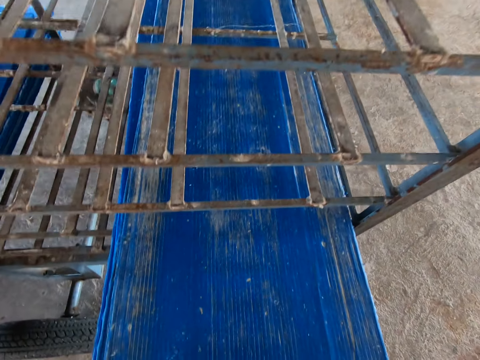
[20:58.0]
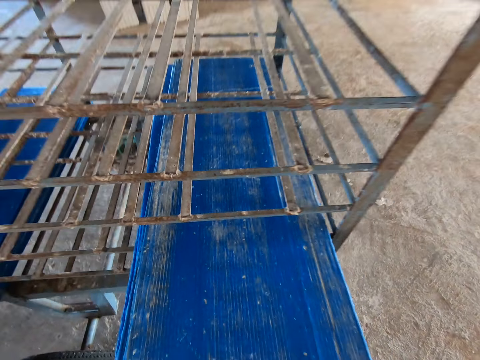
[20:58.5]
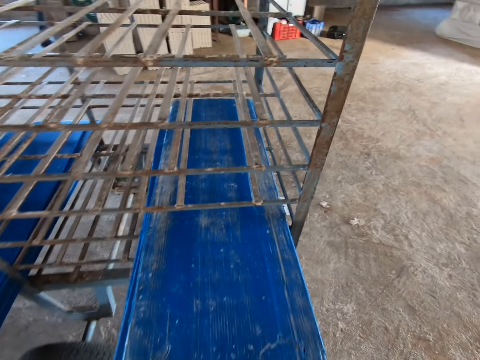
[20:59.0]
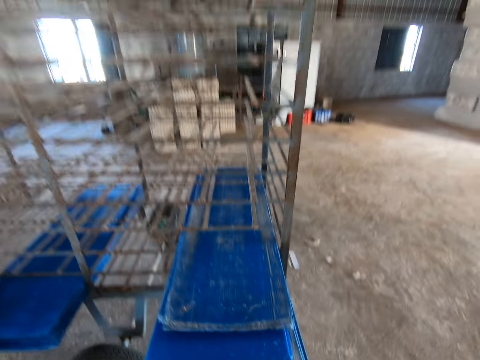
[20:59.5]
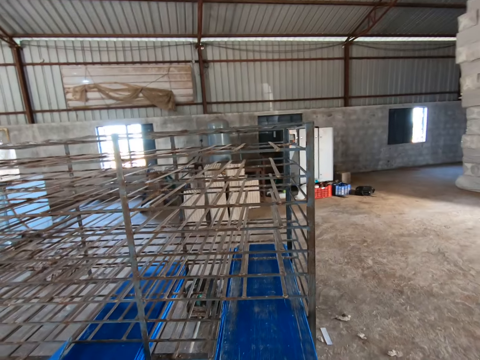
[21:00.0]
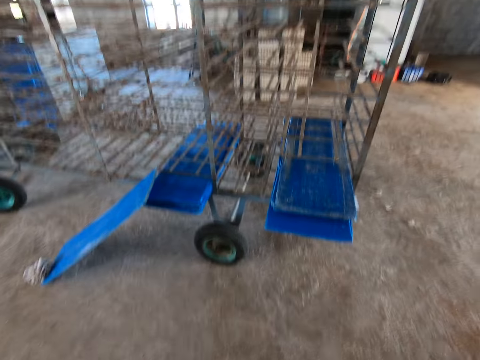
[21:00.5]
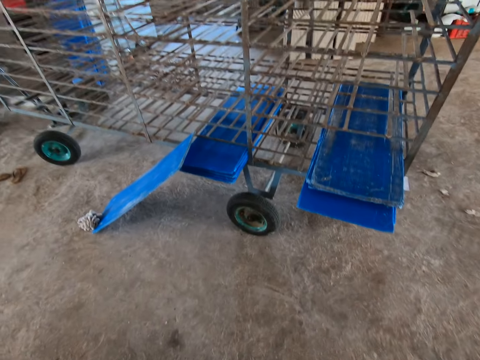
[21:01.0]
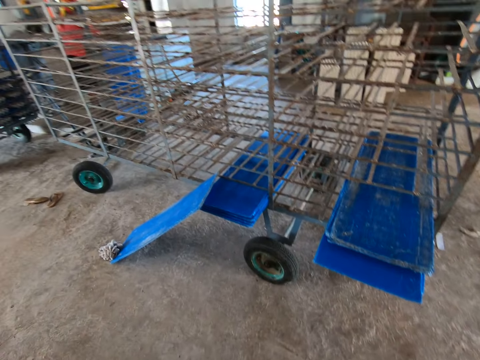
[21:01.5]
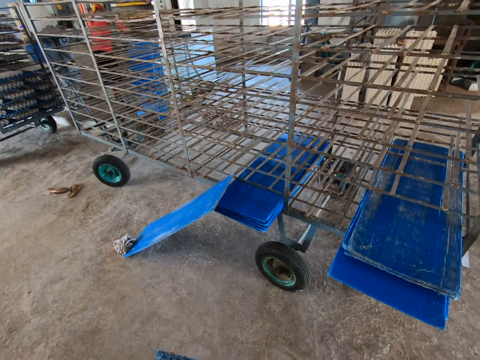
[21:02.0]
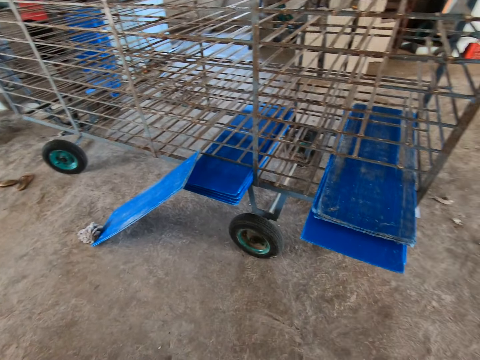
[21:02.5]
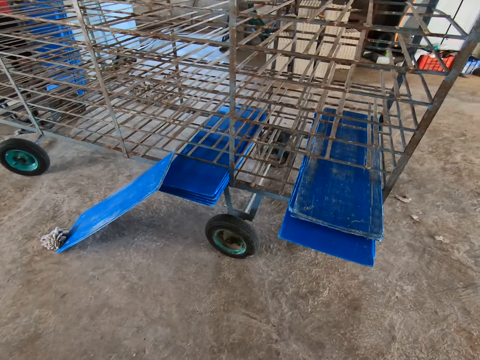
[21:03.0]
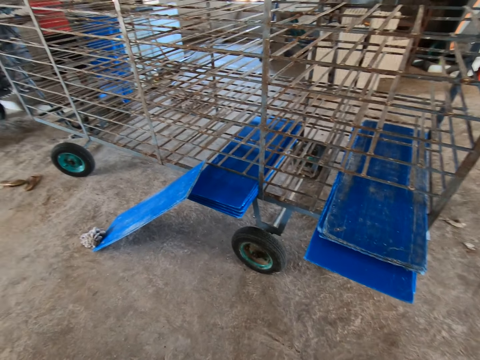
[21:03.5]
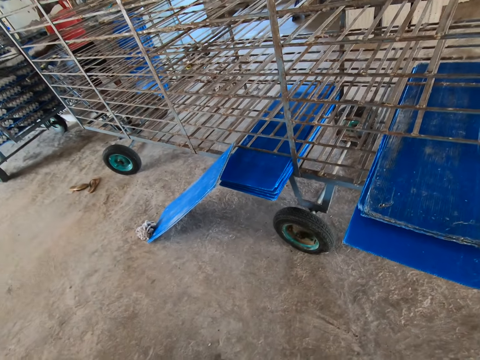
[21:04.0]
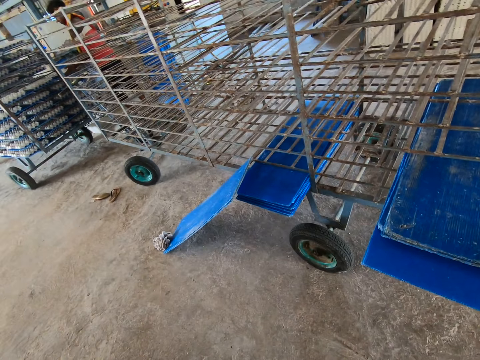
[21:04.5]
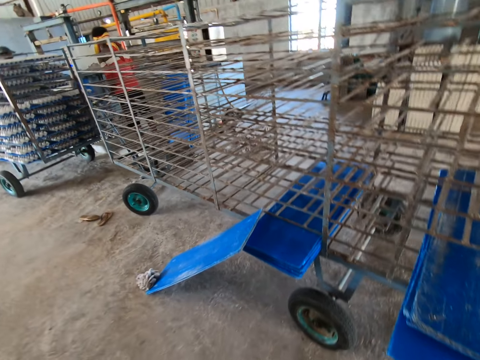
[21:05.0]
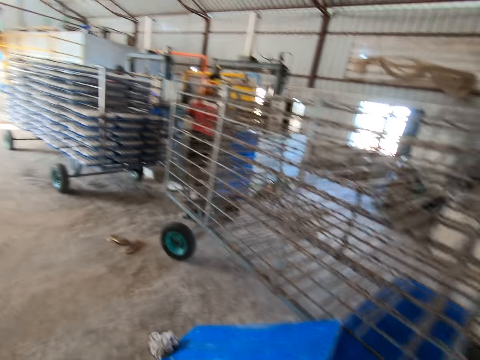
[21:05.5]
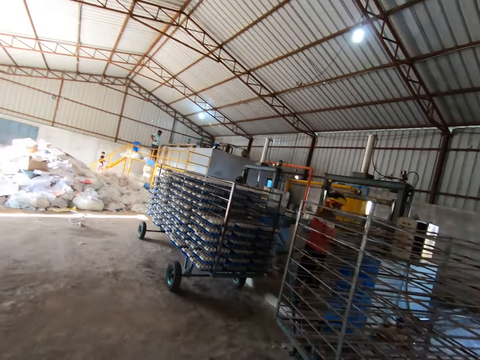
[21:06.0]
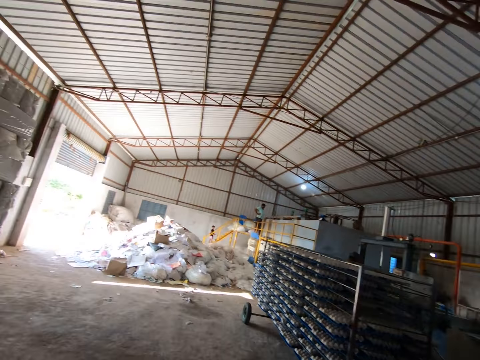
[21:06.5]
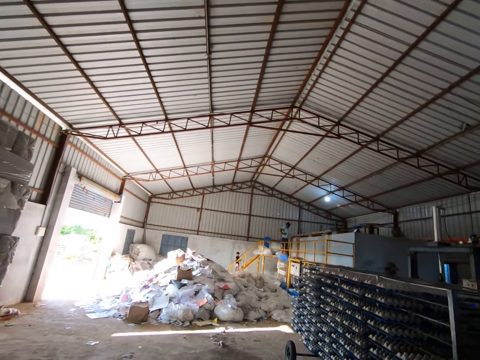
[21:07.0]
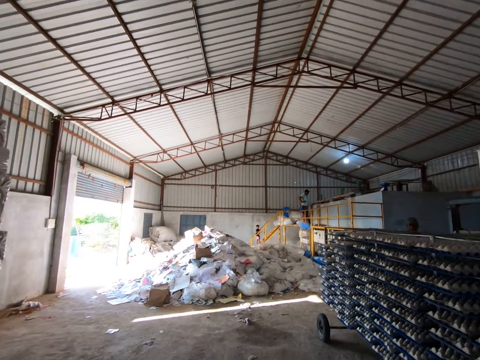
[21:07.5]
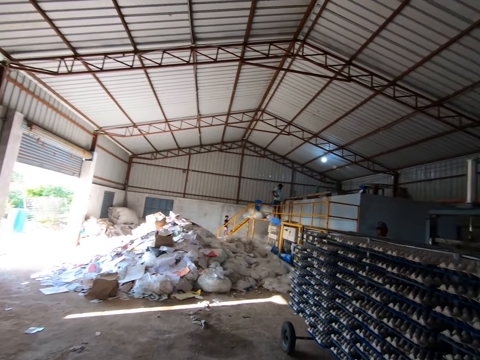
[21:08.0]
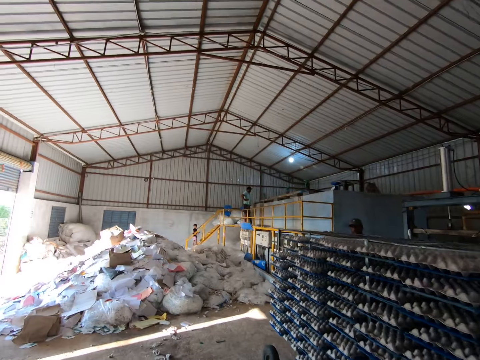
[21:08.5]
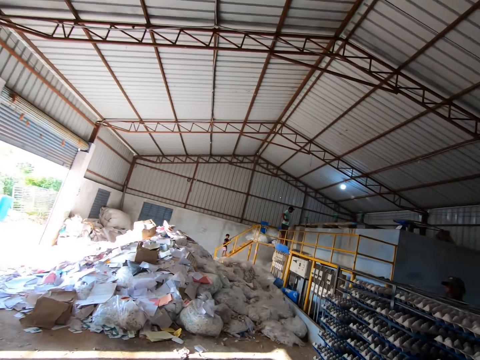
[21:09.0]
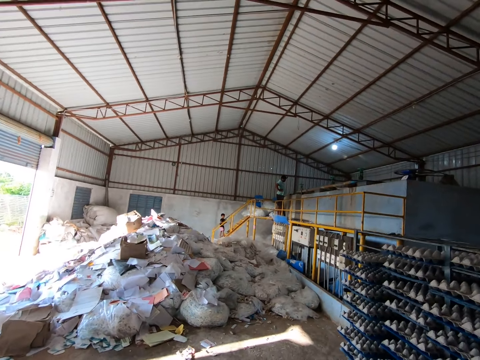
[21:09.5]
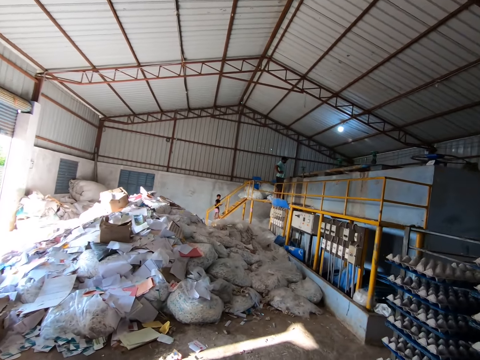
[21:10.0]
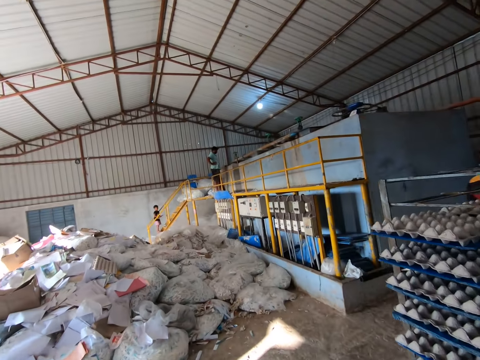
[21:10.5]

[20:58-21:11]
The man puts the tray on the rack with both hands. The camera wearer looks around and walks away. They move to the egg tray machine.

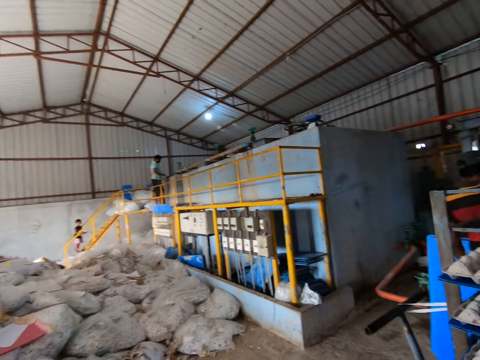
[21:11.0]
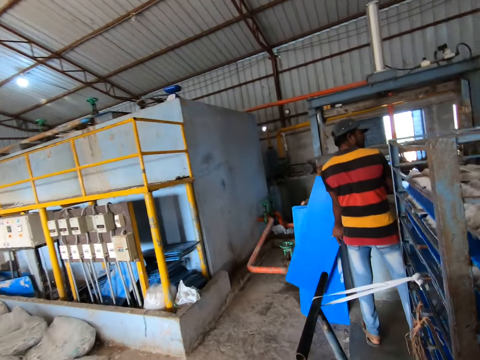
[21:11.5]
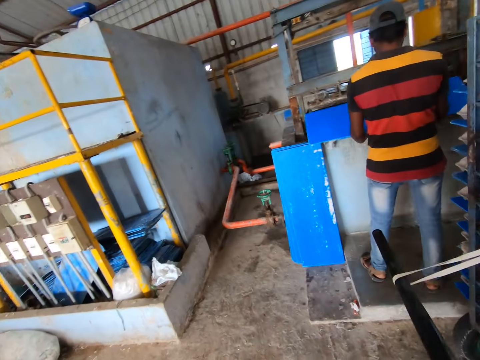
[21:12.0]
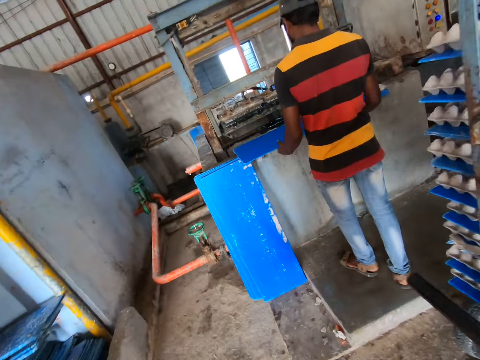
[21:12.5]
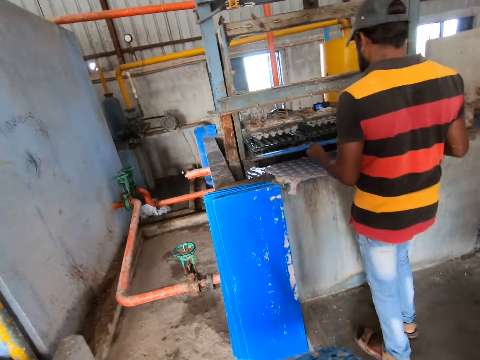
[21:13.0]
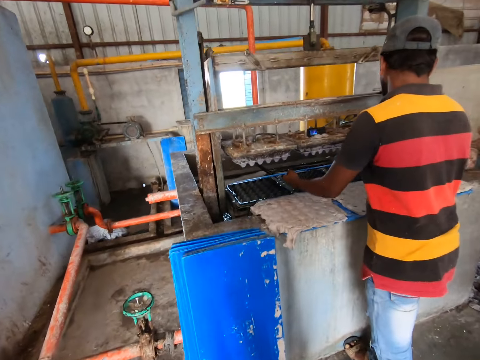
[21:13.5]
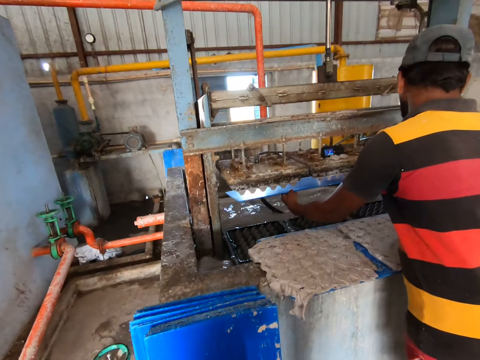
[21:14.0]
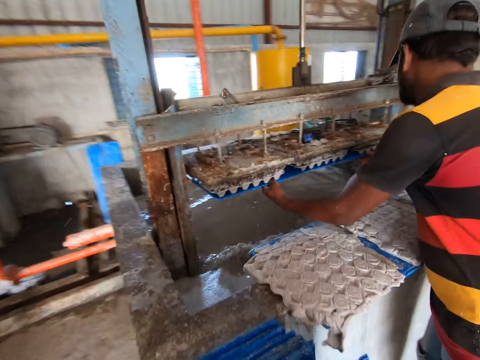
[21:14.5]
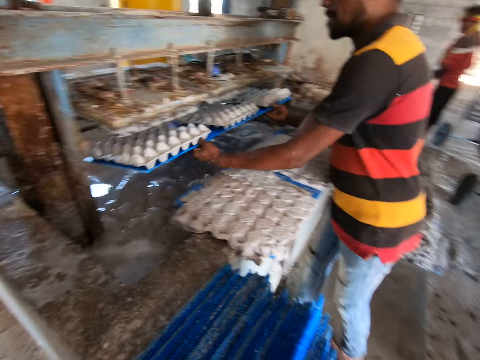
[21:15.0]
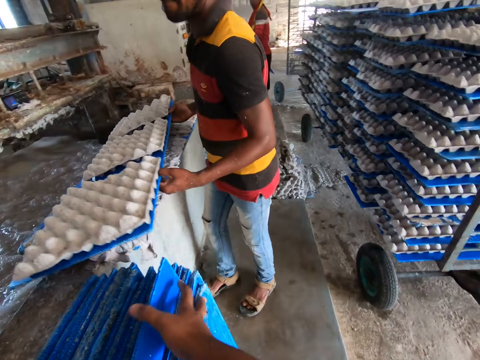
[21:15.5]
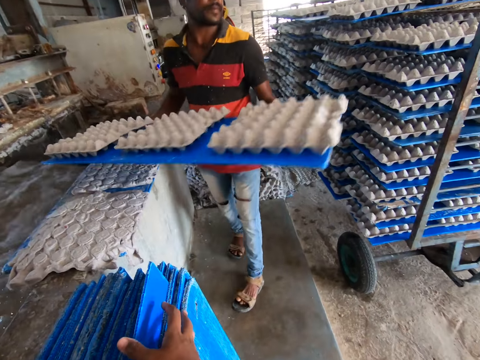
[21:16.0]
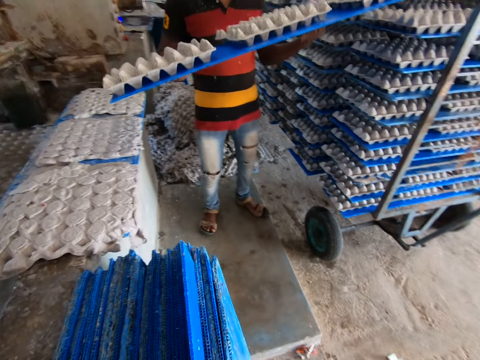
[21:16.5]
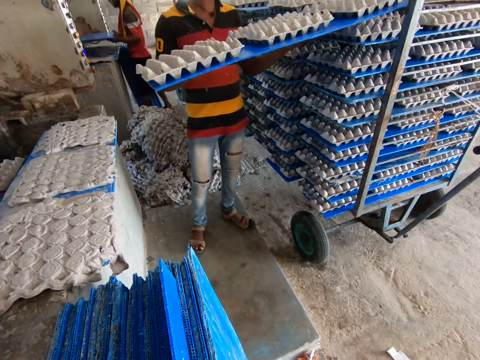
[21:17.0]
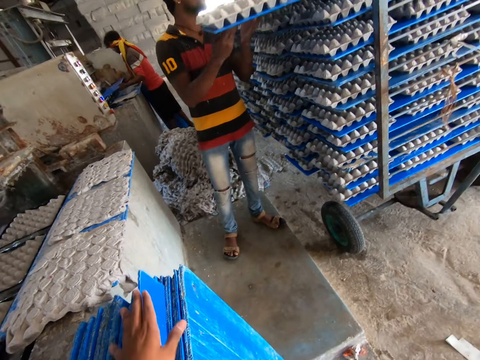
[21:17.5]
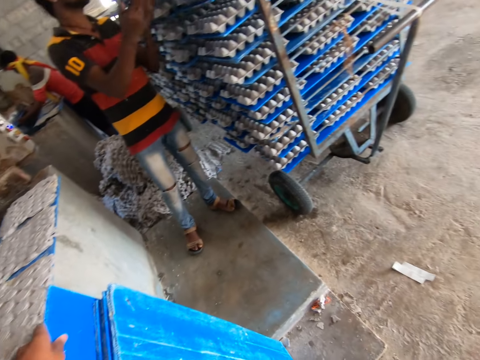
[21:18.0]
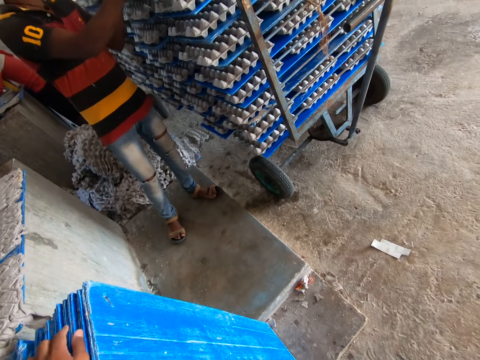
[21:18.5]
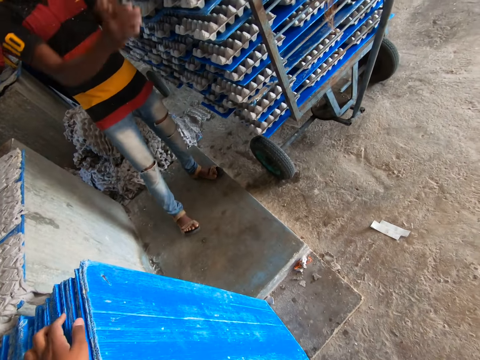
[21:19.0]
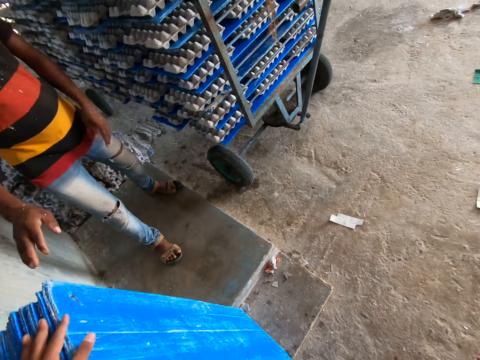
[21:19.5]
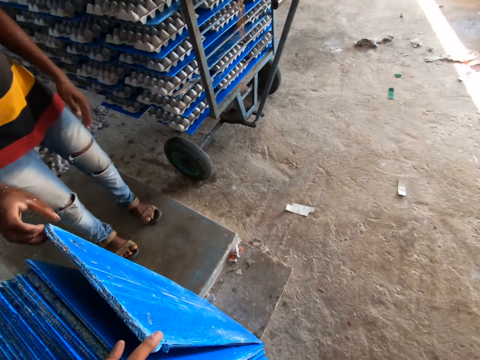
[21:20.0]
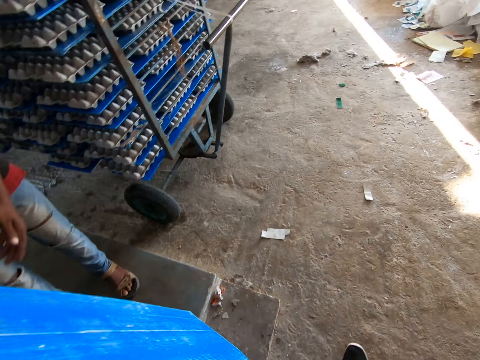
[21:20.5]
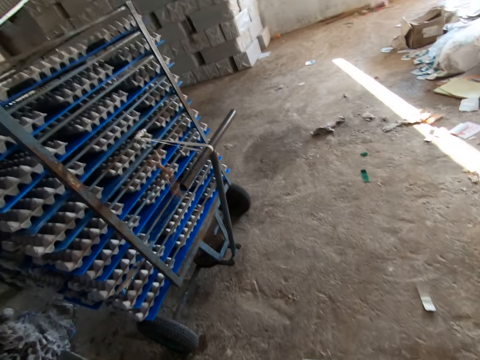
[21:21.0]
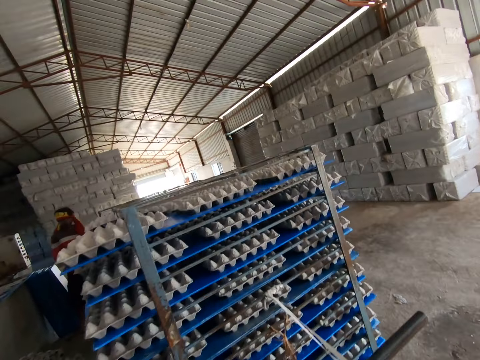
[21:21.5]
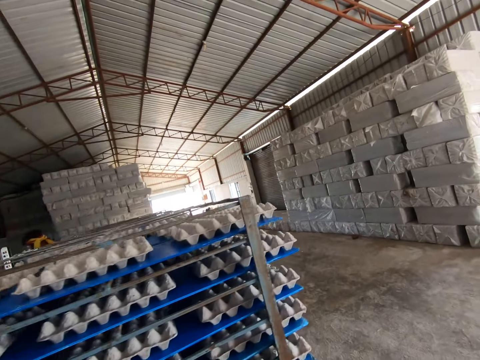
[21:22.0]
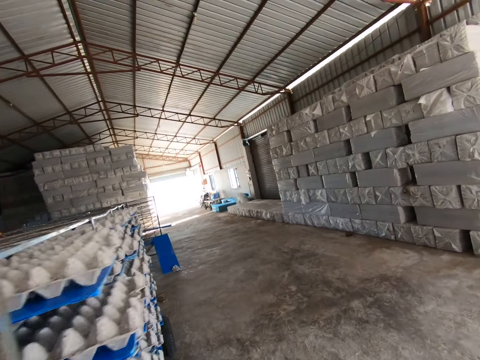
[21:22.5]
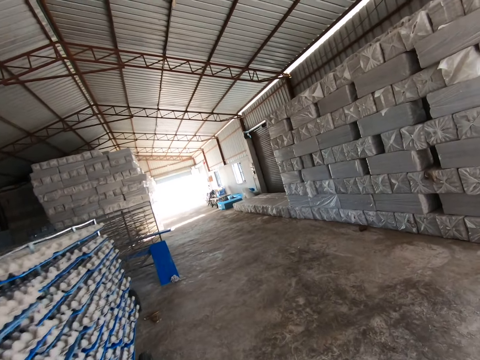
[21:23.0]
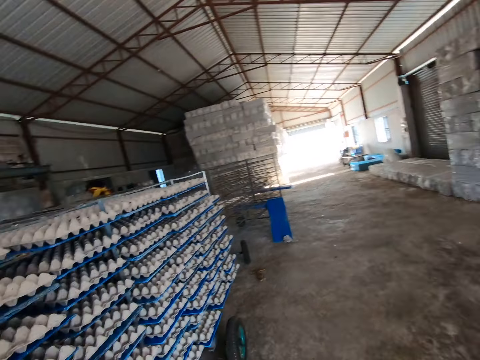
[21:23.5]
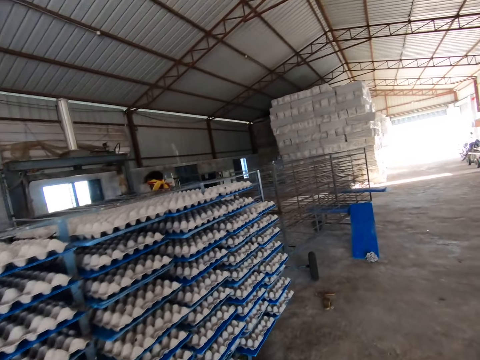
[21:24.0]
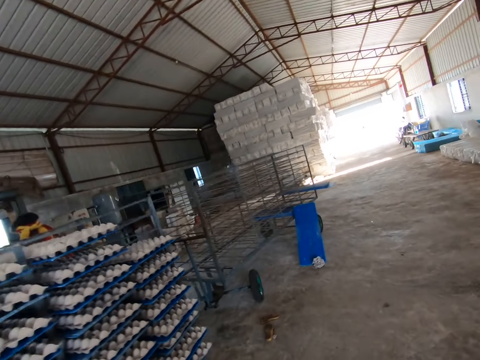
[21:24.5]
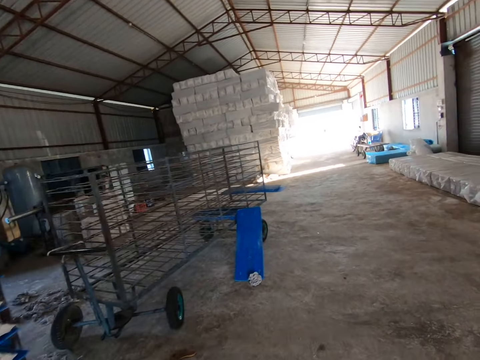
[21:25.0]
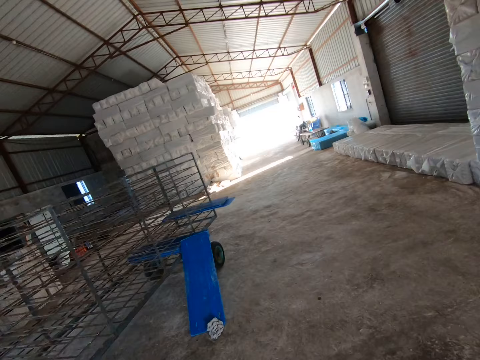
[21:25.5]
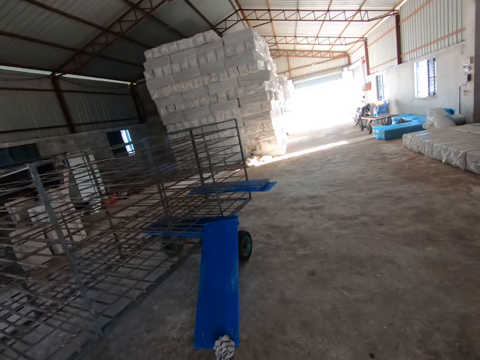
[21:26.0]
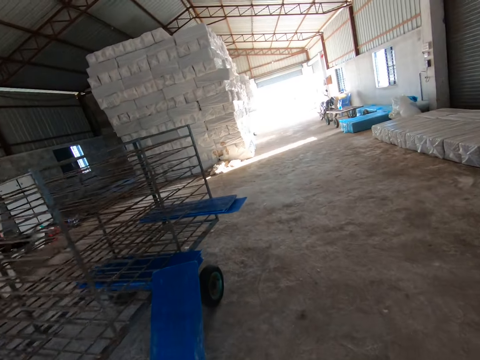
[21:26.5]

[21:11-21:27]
The man picks a tray from the floor with both hands. The camera wearer takes a corner. The man places the tray on the wall with both hands, picks the tray from the wall with both hands, and puts the tray into the egg tray machine with both hands. The man takes the tray from the egg tray machine with both hands. The camera wearer puts the pile of cardboard down. He touches trays on the floor with his right hand. The man puts the tray on the rack with both hands. The camera wearer touches the trays on the floor with his left hand. He holds the cardboards with his left hand. The man picks the tray from the floor with both hands. The camera wearer walks away. He moves to the rack.
